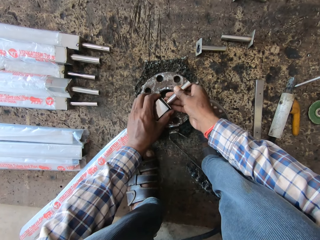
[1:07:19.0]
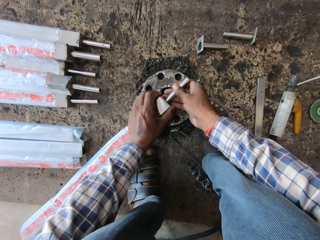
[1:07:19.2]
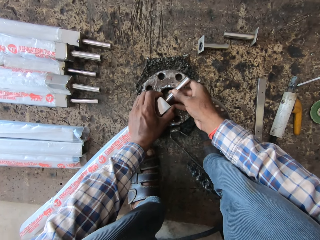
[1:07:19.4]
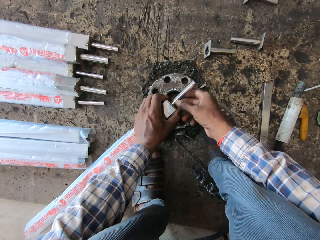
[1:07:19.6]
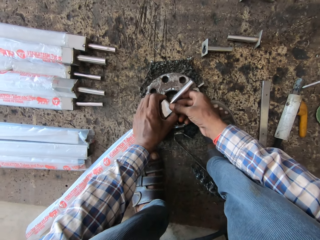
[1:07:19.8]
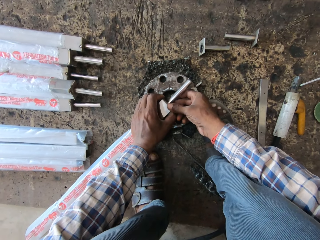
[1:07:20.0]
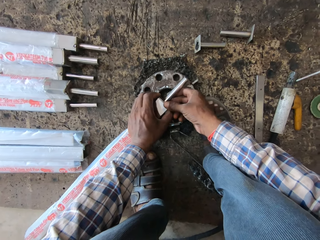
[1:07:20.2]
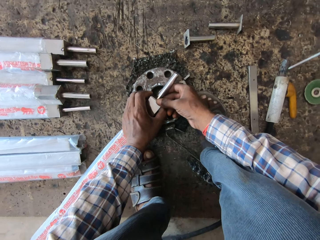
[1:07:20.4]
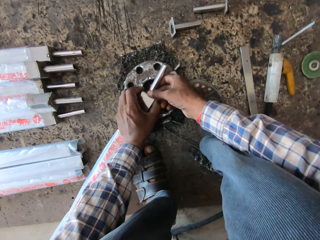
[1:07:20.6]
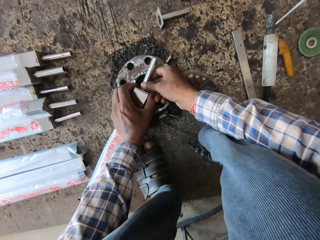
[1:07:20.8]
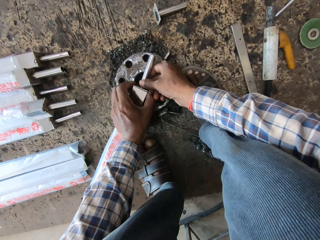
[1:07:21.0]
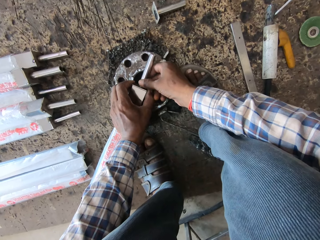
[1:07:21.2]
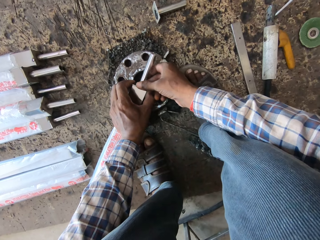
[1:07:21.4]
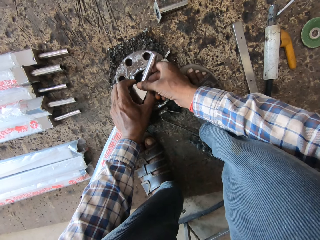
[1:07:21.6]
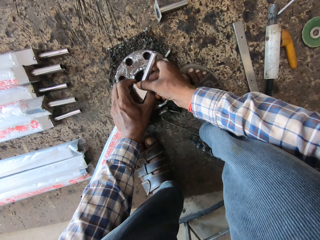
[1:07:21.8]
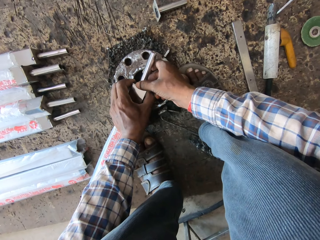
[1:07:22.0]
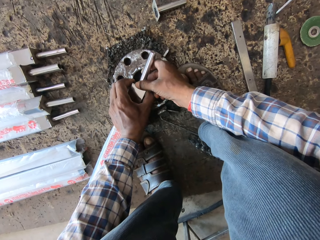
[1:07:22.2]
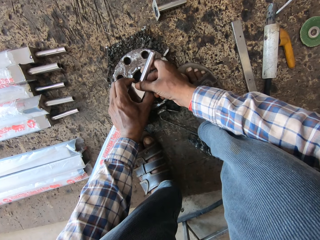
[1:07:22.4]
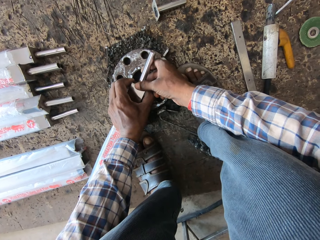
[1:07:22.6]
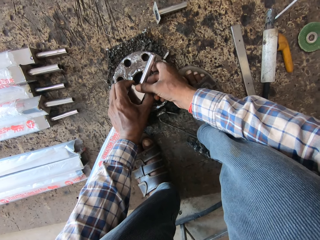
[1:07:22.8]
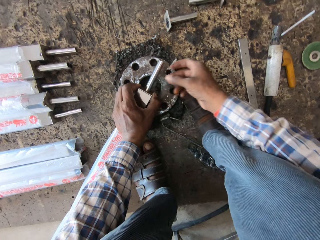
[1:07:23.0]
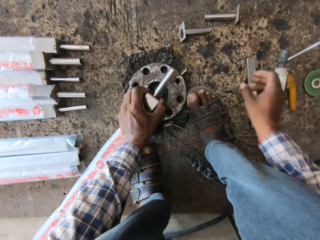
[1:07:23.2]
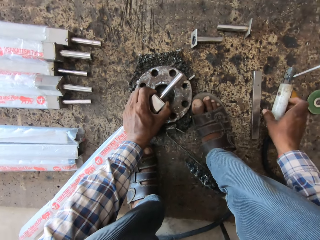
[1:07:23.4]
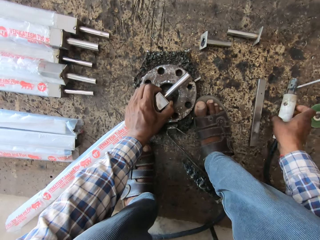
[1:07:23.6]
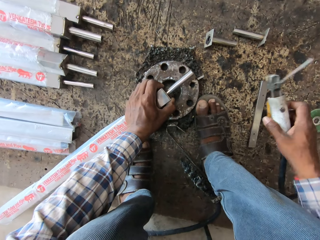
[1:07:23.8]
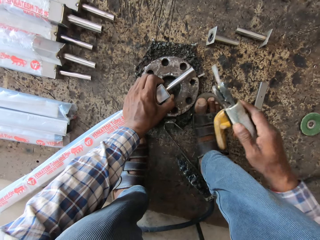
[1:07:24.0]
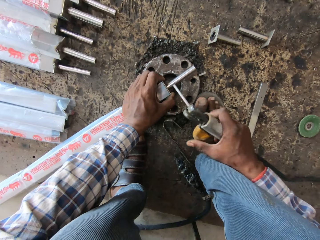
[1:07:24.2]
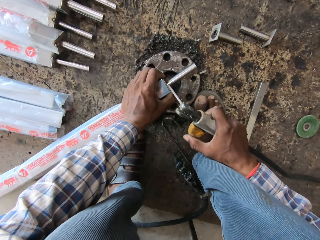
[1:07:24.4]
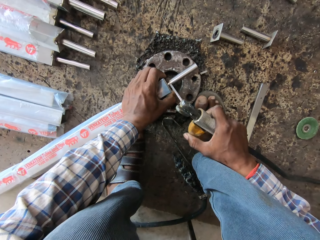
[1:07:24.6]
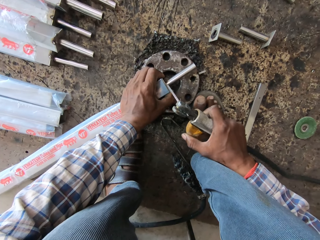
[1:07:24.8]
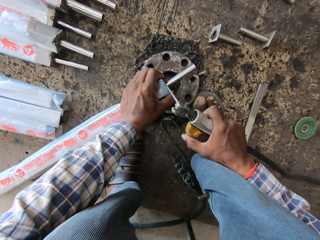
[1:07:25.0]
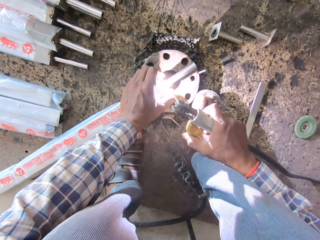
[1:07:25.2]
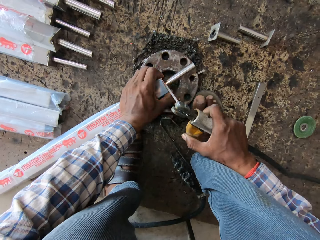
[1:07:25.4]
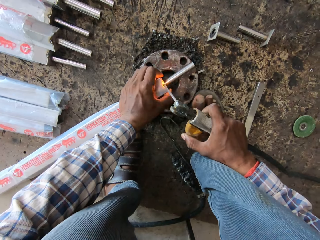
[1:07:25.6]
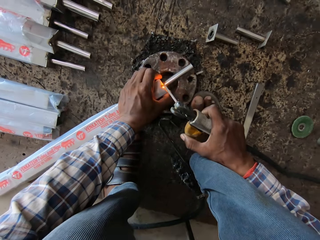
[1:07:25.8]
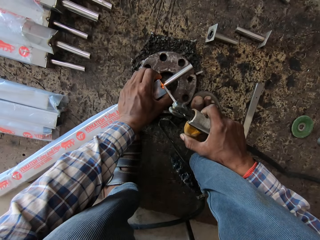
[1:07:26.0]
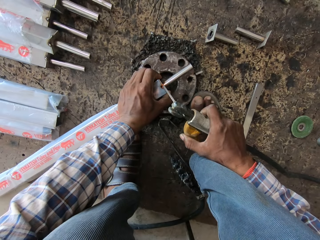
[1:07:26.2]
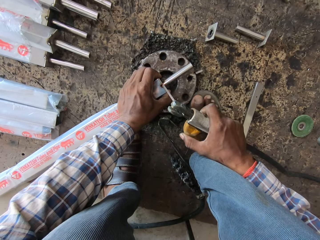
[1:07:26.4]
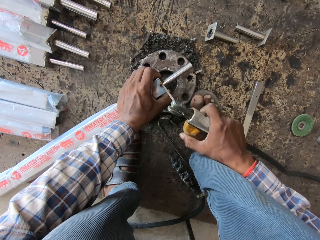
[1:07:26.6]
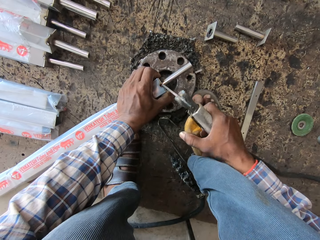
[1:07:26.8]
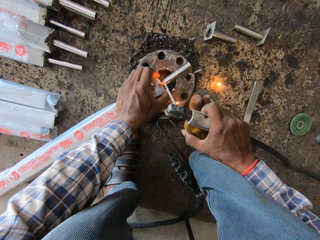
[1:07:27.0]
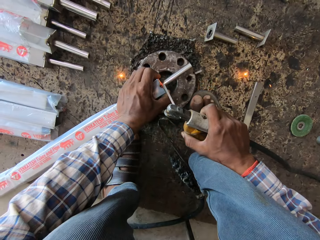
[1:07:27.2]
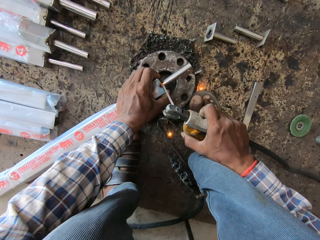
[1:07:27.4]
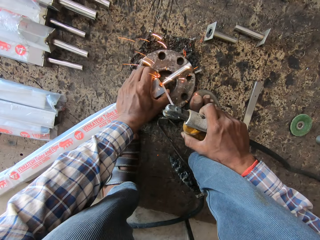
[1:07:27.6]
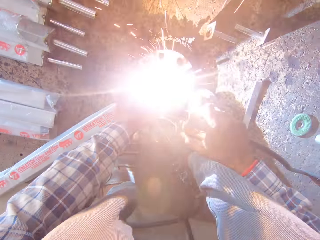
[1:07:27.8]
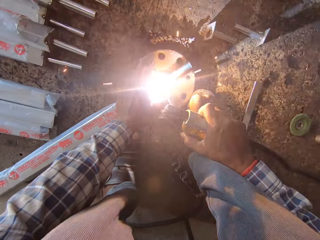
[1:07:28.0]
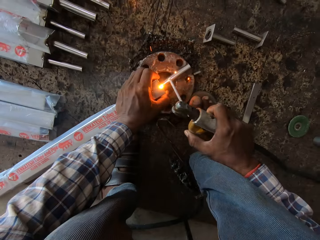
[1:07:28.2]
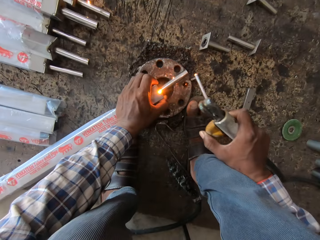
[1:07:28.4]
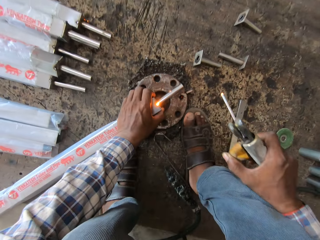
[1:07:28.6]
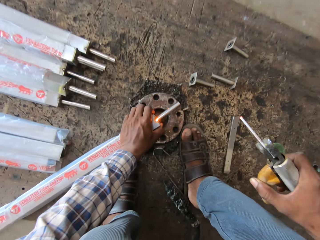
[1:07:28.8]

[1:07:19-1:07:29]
The camera wearer attaches the metal tube to the aluminum tube with his right hand. He picks the welding electrode holder from the floor with his right hand. He welds the metal tube to the aluminum tube with the welding electrode holder in his right hand.

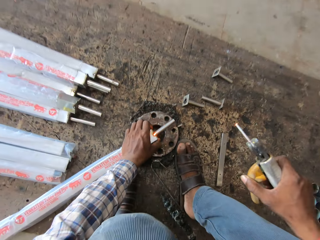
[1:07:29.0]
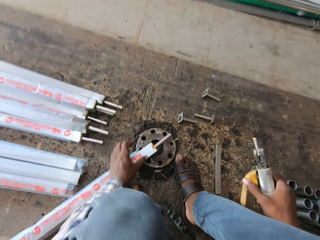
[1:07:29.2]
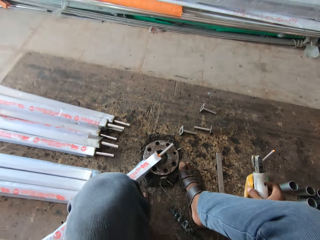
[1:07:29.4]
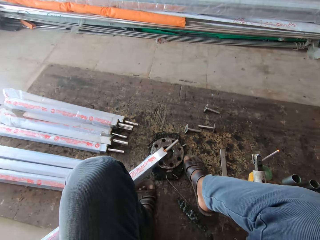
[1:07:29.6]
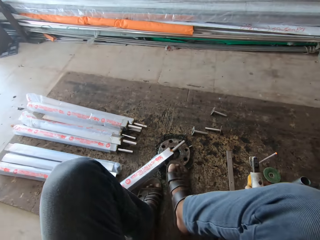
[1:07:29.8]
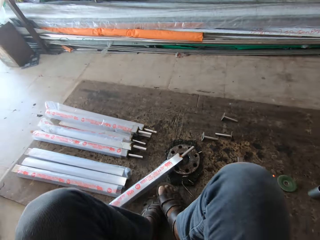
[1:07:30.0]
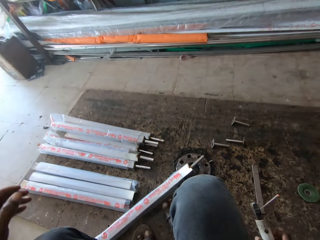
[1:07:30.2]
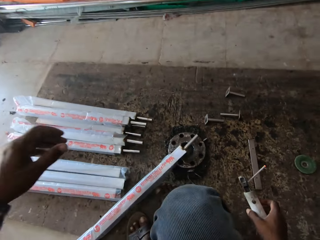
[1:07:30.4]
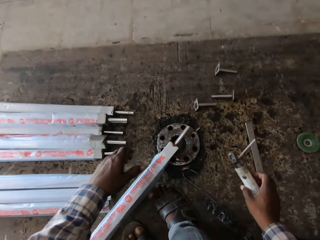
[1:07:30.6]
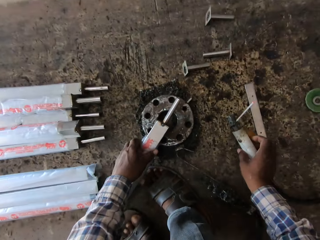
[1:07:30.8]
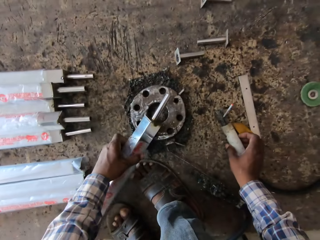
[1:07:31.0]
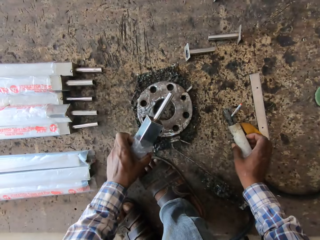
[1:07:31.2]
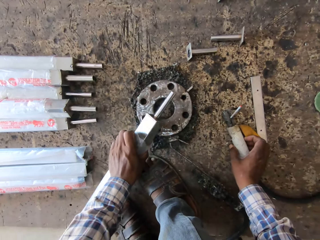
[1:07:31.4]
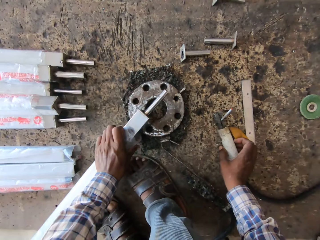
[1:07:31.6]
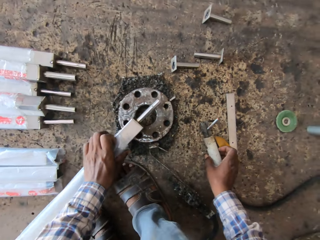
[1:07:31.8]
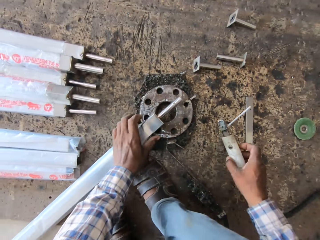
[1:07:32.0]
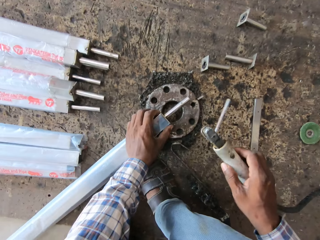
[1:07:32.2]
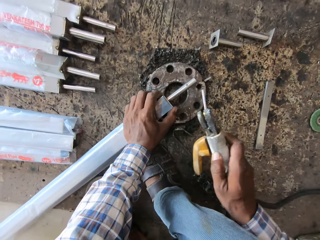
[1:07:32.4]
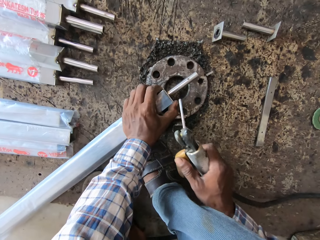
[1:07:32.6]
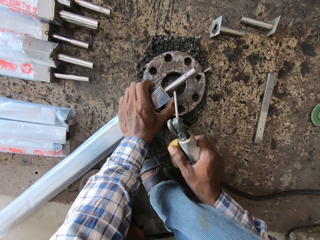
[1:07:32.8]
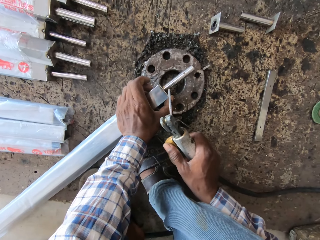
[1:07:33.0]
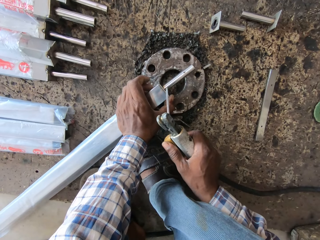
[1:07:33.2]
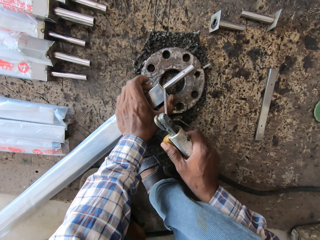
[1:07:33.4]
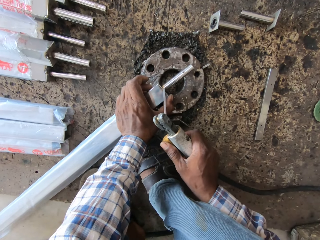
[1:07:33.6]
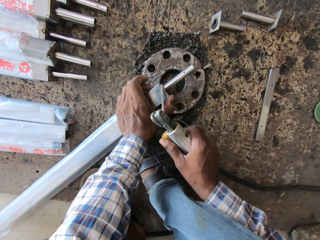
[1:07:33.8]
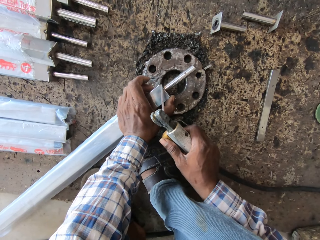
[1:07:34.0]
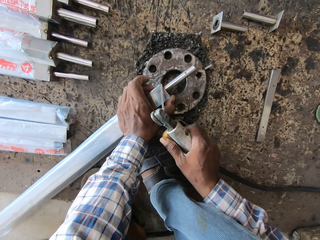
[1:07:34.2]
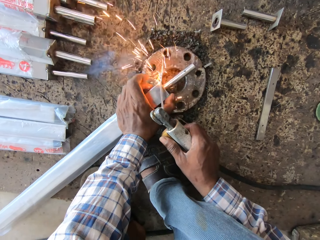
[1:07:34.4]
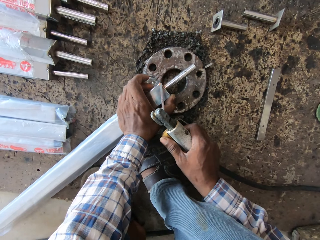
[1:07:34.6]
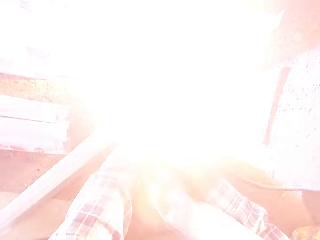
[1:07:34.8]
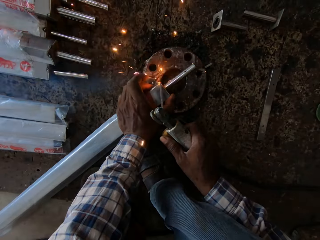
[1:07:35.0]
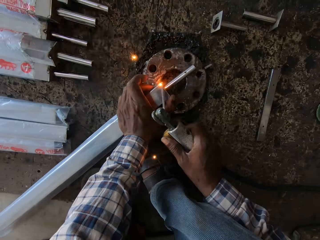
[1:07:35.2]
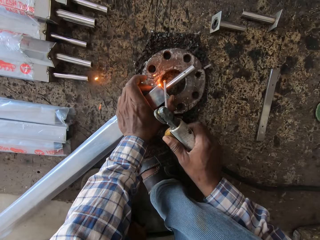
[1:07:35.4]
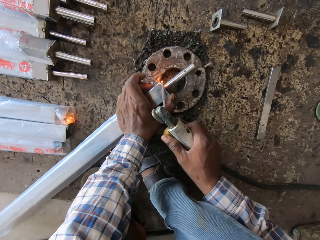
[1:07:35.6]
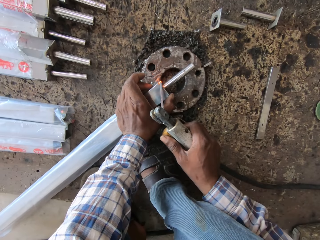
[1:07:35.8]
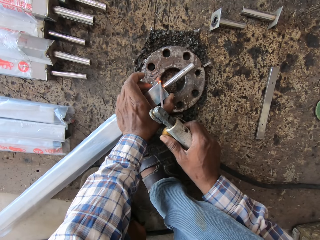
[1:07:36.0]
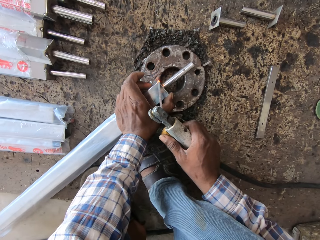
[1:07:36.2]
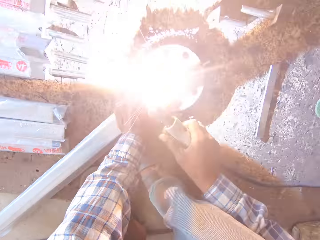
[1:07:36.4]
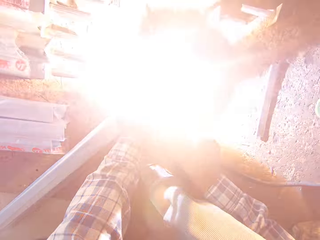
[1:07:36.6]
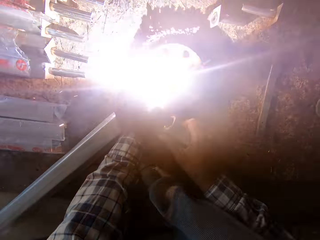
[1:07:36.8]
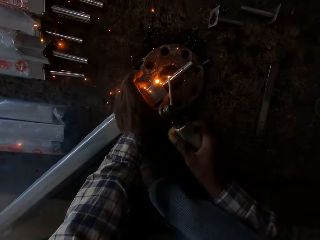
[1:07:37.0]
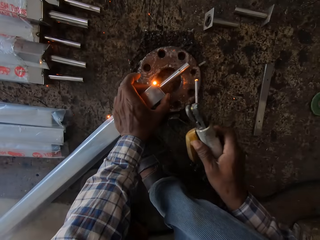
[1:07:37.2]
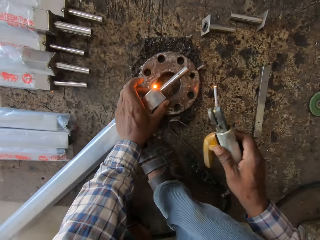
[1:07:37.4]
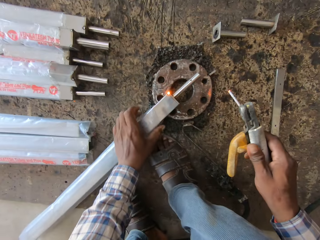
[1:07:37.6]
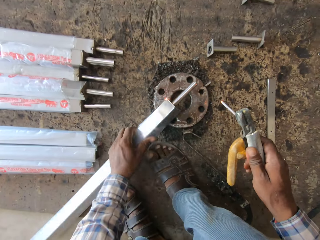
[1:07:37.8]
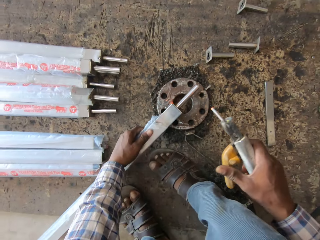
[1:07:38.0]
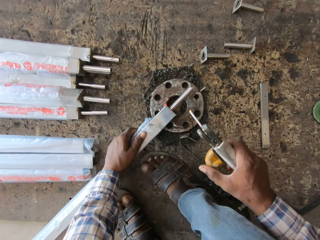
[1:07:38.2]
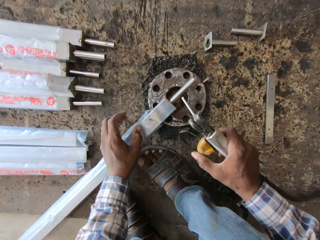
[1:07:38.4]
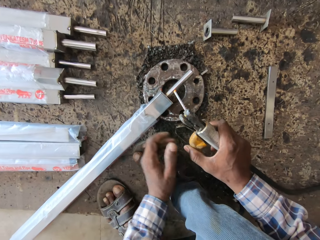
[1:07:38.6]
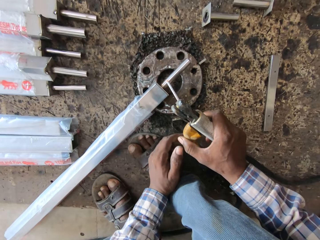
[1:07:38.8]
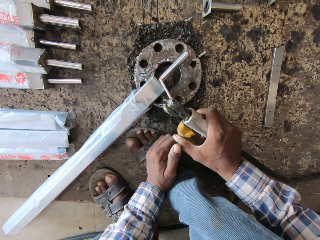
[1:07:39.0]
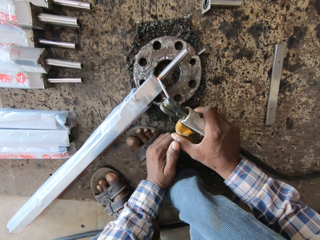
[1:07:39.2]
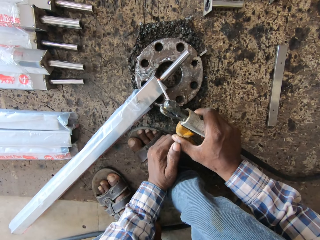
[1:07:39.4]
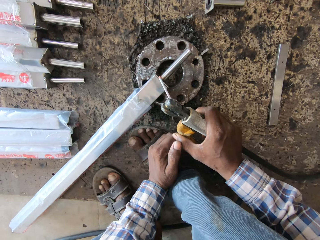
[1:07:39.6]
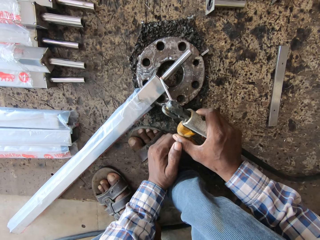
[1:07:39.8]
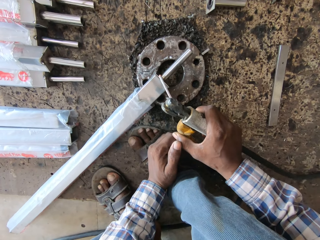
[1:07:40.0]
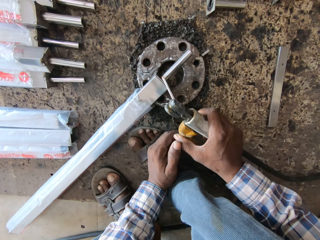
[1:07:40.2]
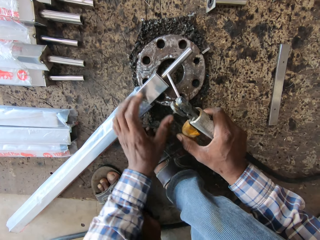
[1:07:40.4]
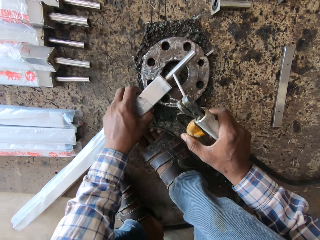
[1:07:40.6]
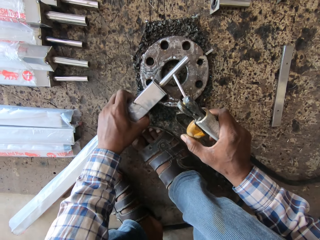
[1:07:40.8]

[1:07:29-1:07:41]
The camera wearer moves a bit. He turns the metal with the left hand. He places his right hand on the floor with the welding electrode holder in it. He welds the metal tube to the aluminum tube with the welding electrode holder in his right hand. He turns the metal with the left hand.
